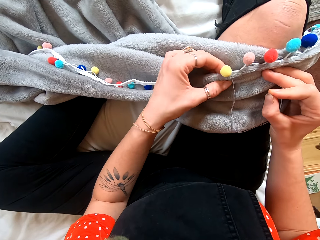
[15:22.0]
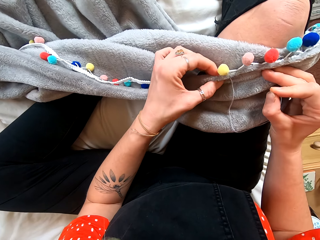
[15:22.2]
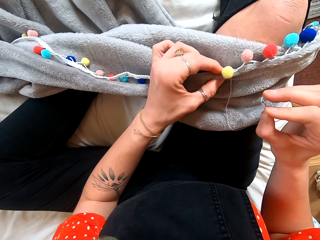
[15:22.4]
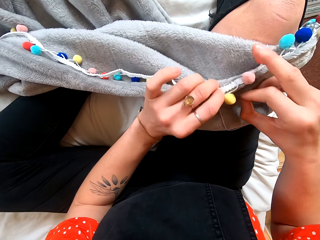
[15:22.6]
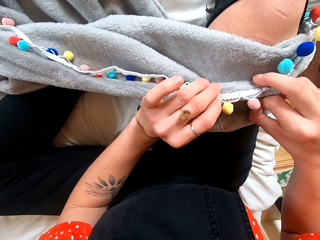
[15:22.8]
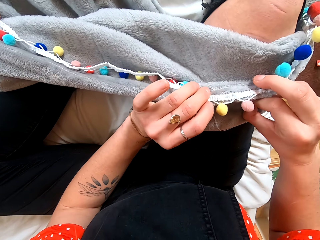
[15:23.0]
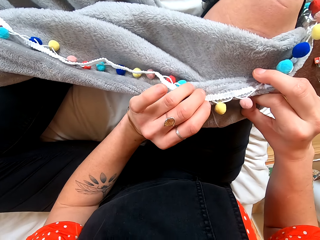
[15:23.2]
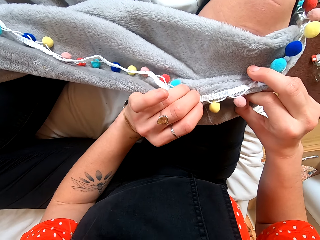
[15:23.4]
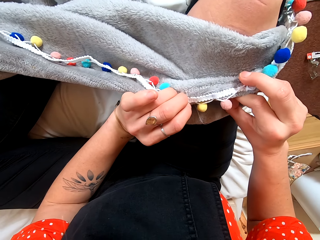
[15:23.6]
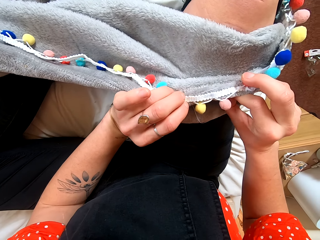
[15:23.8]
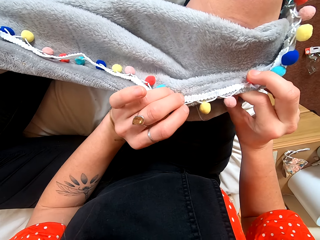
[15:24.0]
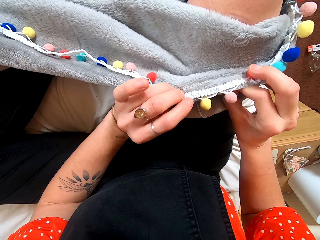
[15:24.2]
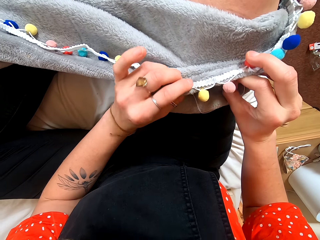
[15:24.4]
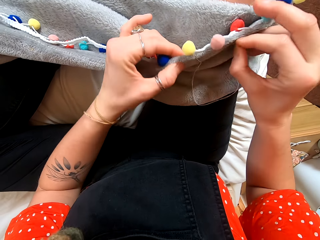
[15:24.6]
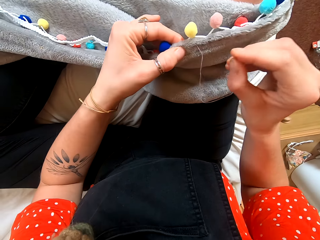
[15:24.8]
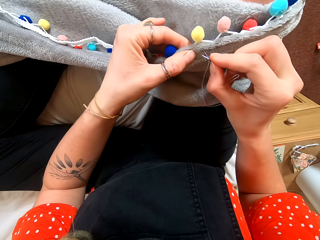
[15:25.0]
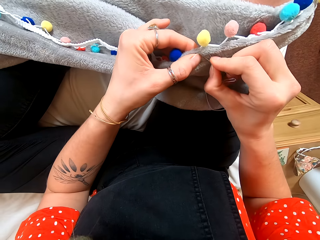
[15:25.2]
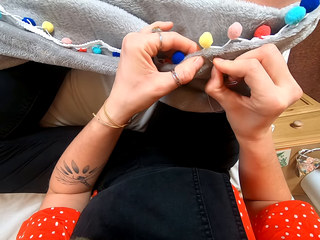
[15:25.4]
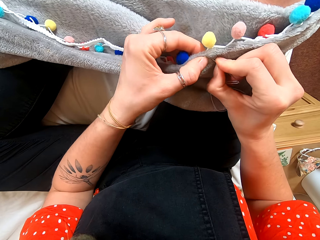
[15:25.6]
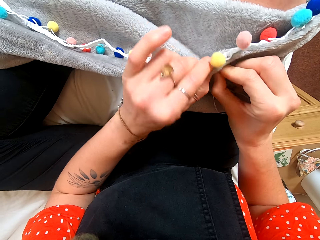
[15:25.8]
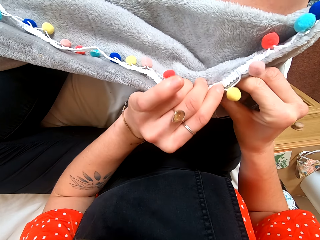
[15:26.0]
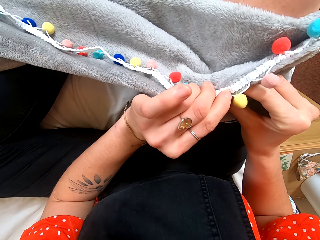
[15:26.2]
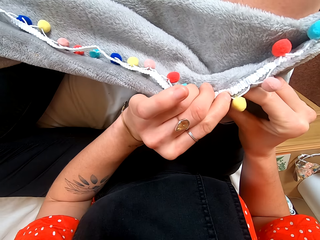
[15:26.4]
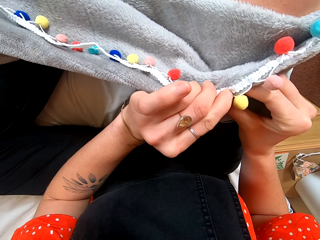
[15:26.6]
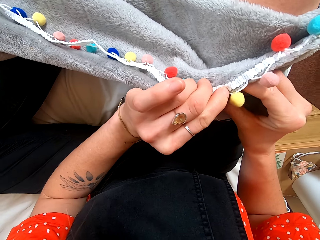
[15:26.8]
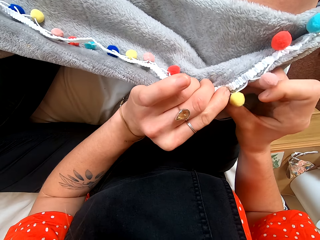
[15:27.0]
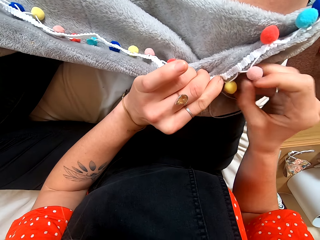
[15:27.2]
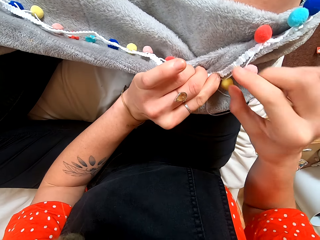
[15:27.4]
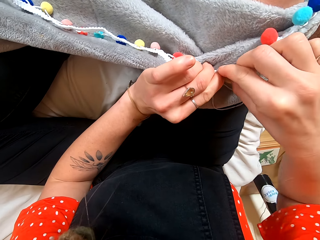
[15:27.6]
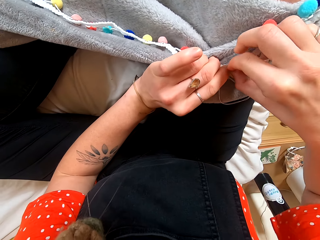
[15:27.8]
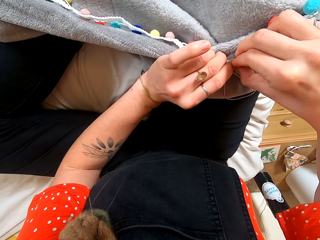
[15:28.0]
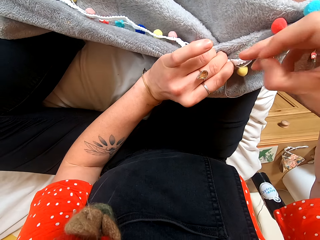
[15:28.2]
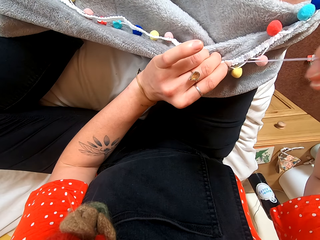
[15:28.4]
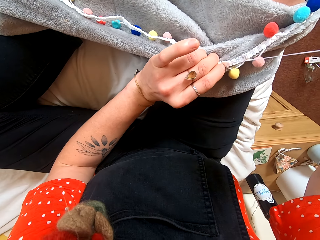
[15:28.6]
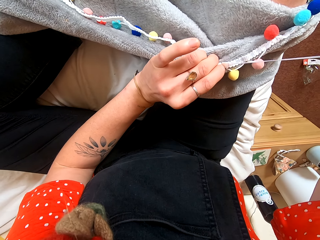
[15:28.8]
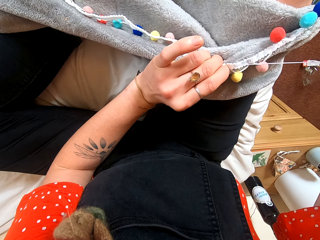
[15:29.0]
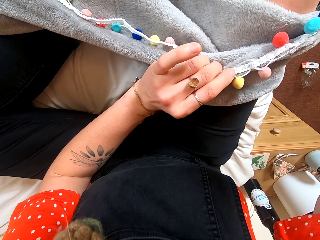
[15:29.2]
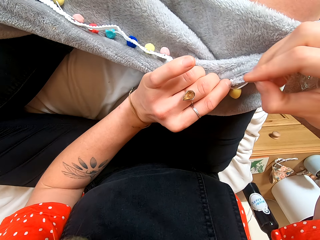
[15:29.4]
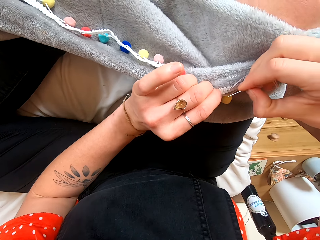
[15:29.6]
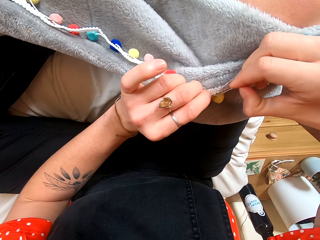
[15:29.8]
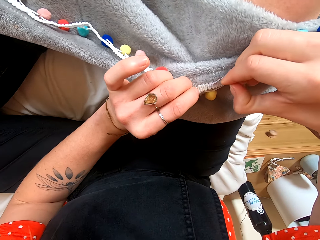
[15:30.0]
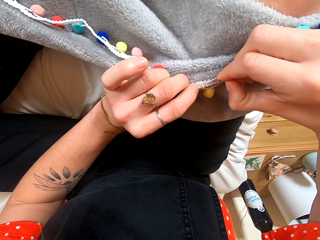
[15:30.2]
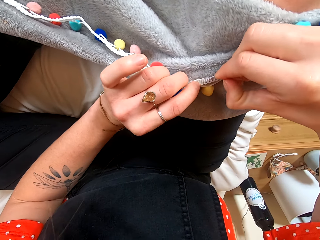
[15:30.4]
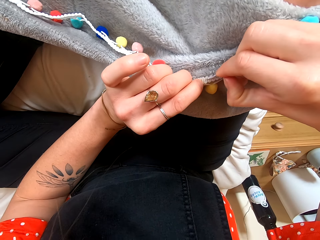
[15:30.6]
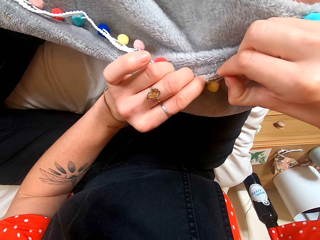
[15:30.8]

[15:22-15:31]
The camera wearer looks at the other side of the cloth. She sews the cloth with her hands.

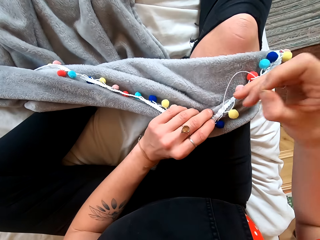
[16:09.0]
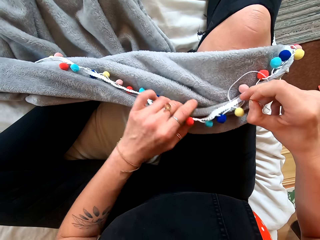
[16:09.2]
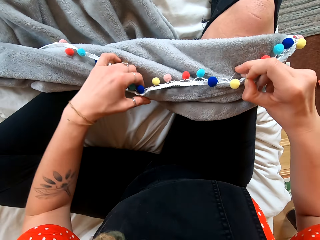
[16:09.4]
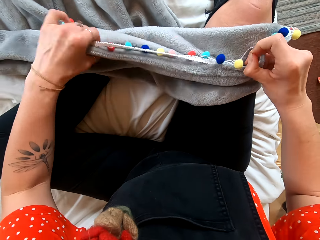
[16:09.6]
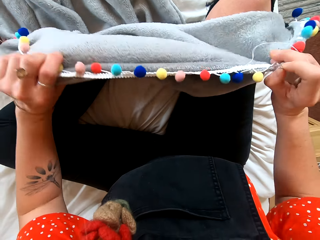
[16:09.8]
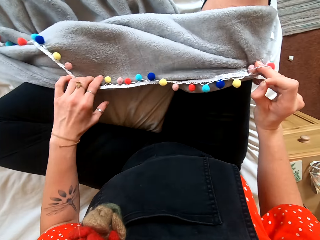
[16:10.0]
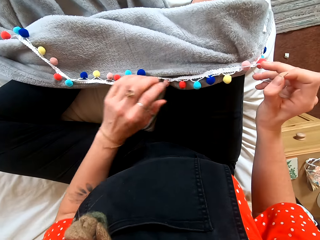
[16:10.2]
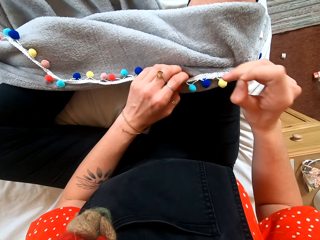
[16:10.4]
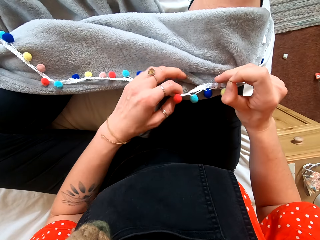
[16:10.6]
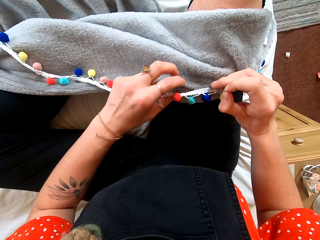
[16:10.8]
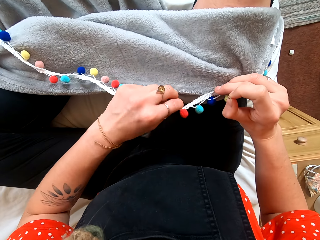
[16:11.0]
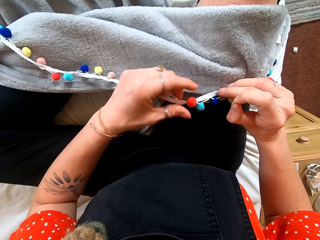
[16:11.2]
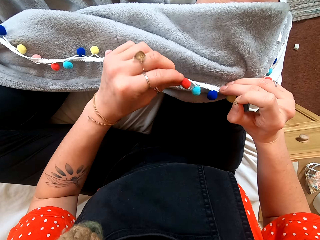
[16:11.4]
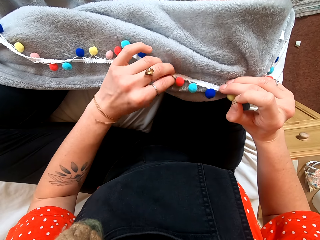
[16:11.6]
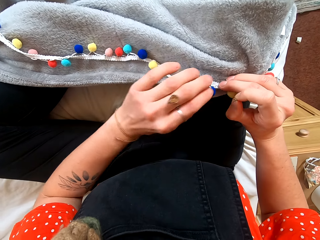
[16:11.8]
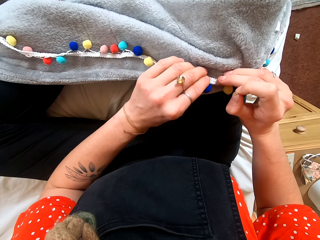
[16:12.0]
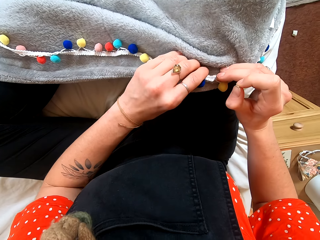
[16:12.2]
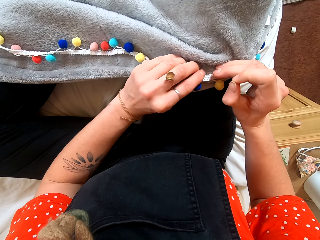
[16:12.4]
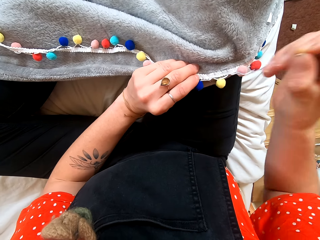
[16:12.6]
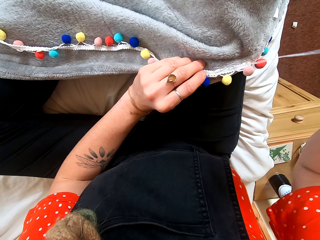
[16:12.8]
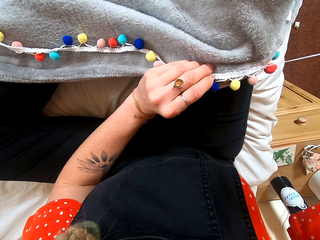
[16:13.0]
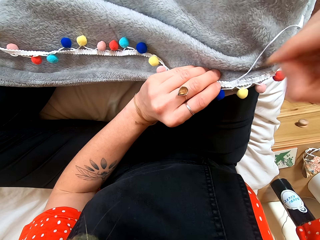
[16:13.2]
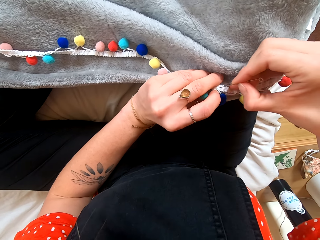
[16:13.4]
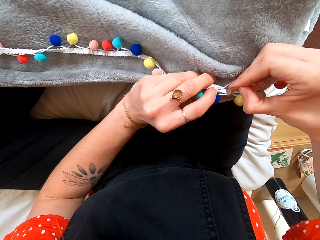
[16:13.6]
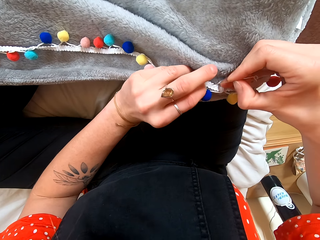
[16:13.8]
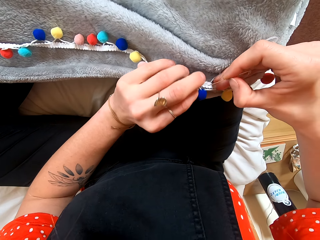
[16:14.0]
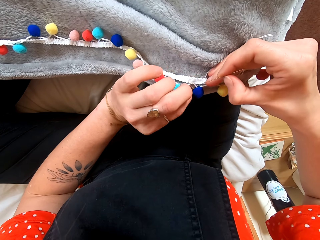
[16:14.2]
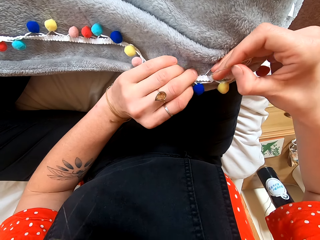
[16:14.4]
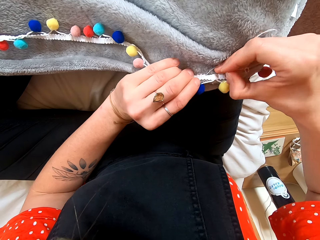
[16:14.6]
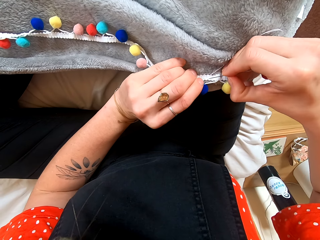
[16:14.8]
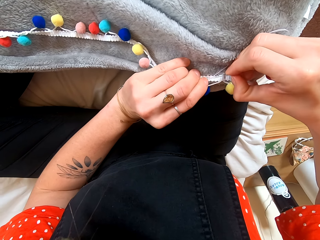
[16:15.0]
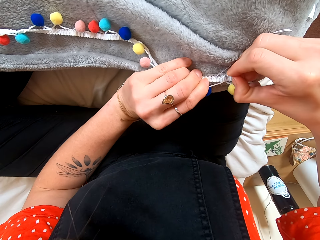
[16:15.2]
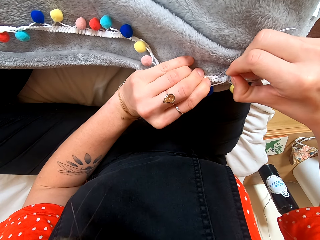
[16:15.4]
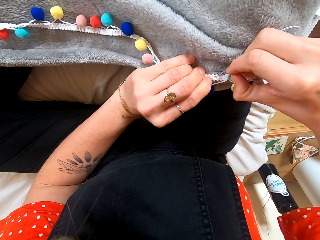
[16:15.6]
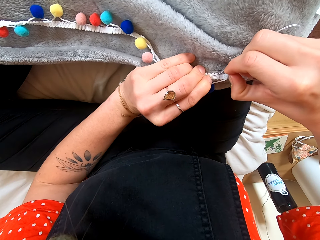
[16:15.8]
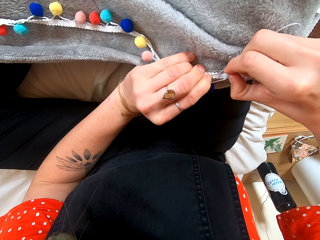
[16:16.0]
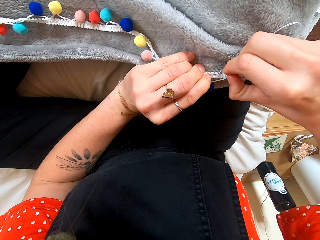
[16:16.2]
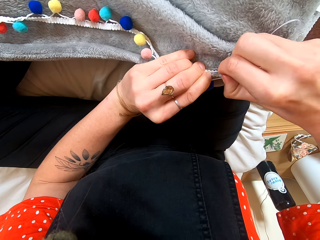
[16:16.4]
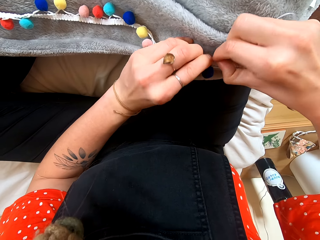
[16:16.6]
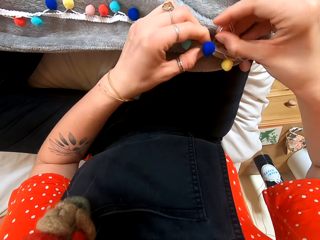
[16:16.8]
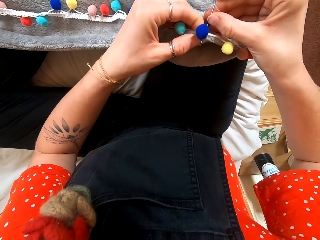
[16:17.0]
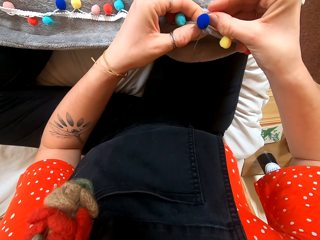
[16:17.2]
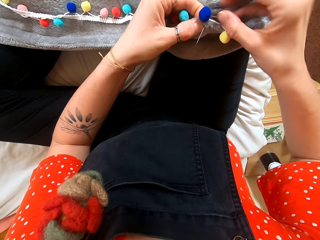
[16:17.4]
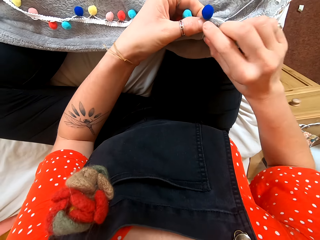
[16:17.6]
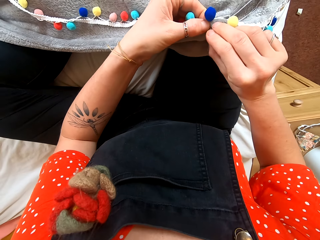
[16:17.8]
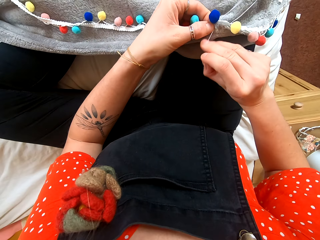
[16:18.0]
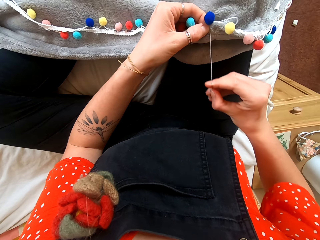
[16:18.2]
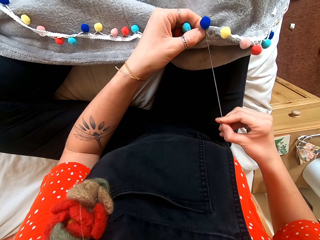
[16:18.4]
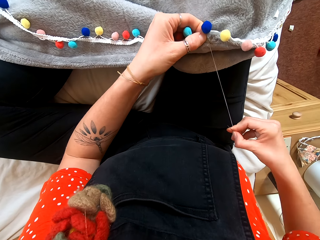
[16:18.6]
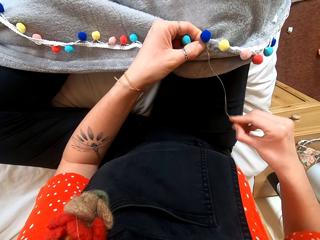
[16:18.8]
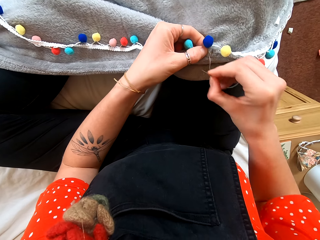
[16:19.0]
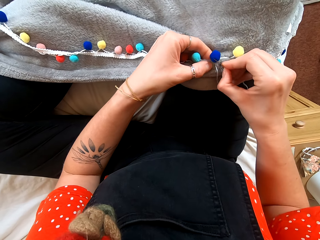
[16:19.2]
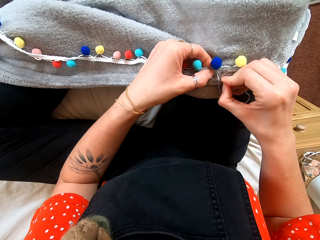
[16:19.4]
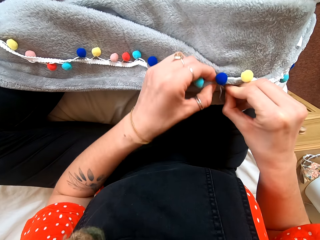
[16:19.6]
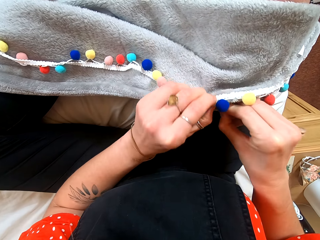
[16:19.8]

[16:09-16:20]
The camera wearer stretches the cloth. She sews the cloth with her hands.

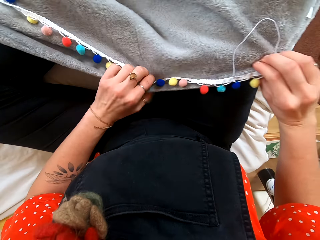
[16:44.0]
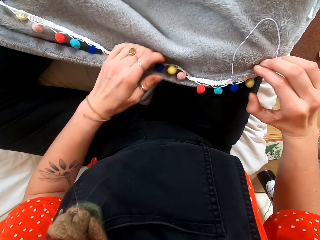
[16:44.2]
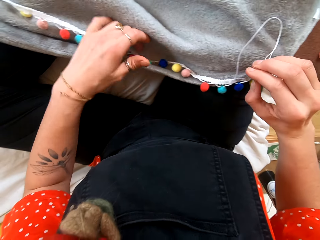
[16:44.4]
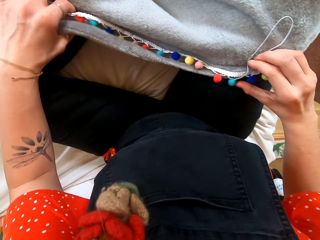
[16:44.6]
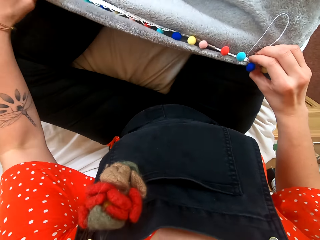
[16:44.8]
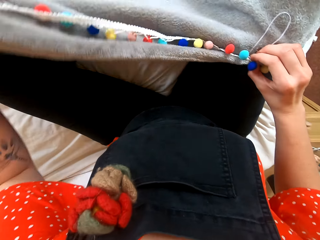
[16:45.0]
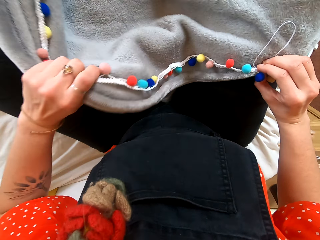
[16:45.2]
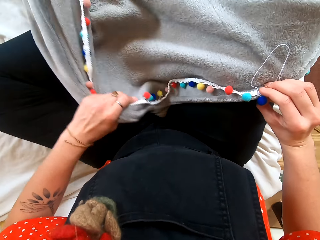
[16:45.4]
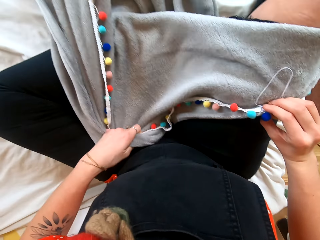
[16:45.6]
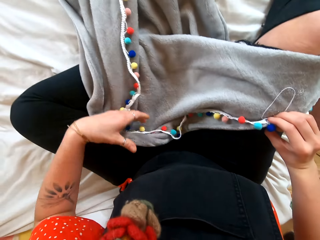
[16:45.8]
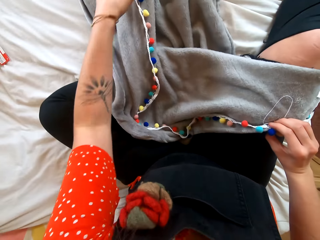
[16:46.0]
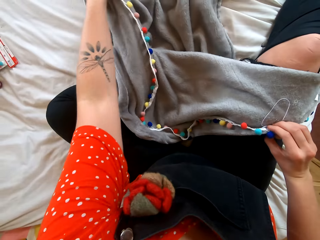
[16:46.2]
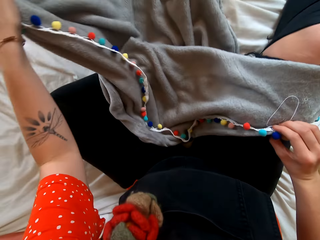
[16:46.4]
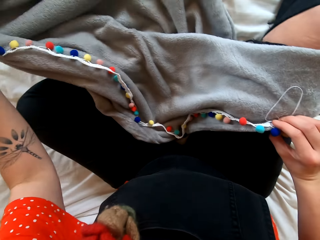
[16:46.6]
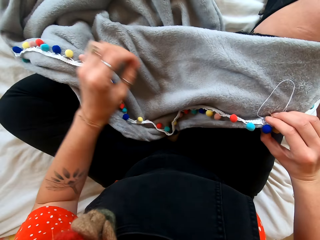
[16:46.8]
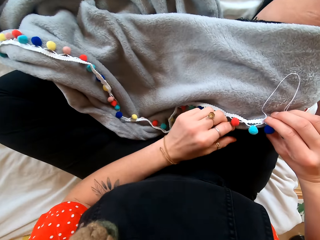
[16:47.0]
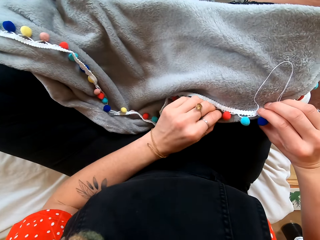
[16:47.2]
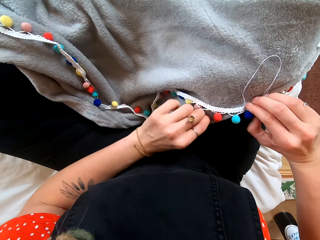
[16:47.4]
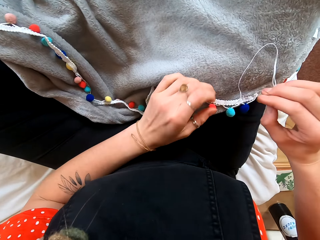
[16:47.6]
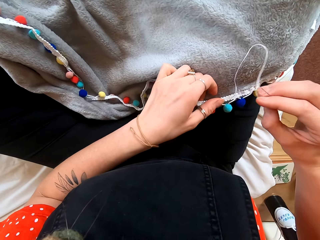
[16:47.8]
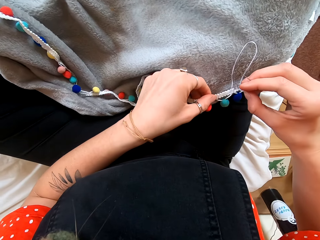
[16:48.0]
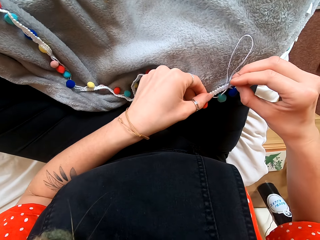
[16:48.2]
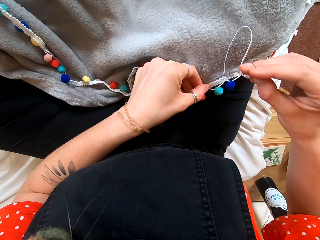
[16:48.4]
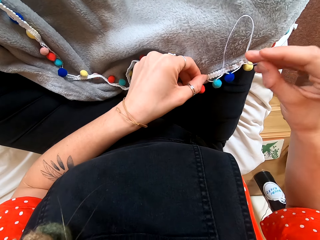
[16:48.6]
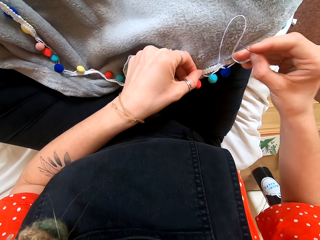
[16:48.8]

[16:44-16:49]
The camera wearer stretches the cloth.
